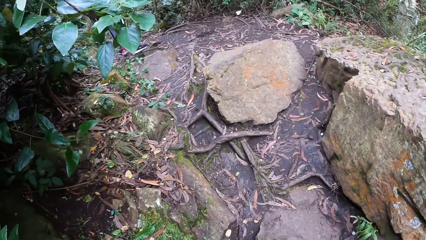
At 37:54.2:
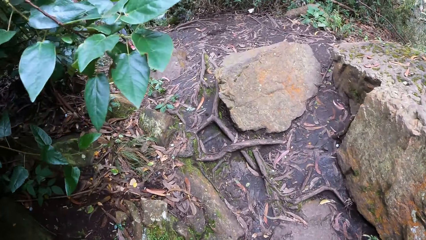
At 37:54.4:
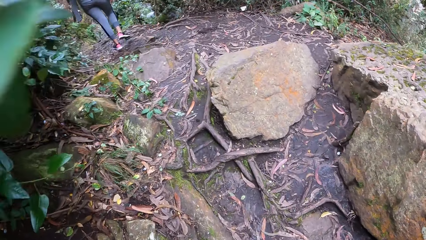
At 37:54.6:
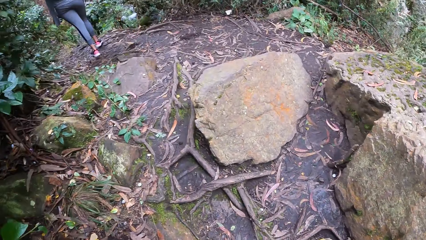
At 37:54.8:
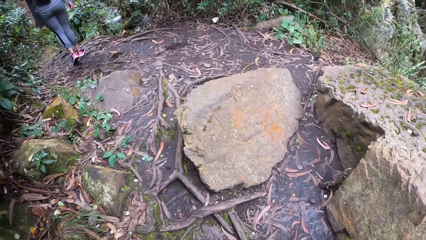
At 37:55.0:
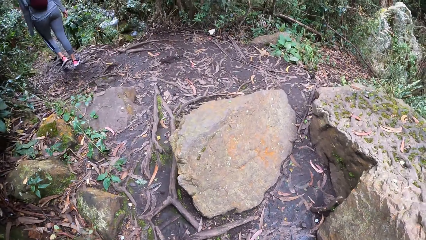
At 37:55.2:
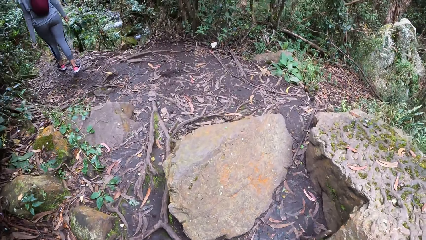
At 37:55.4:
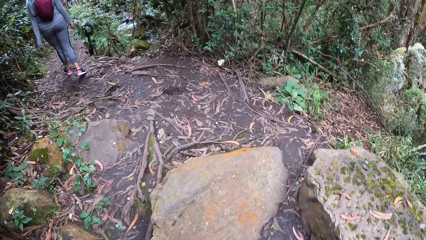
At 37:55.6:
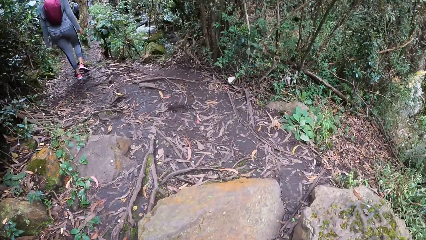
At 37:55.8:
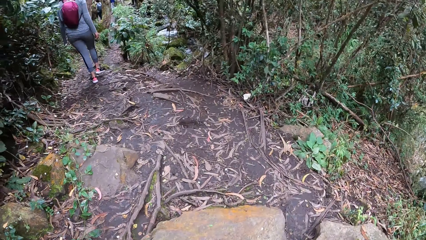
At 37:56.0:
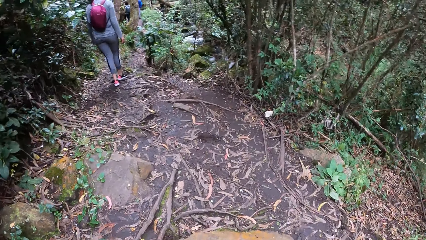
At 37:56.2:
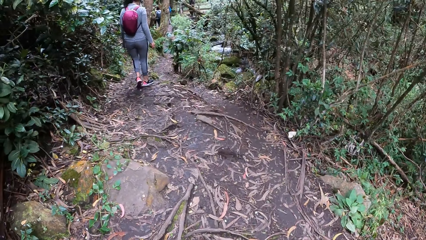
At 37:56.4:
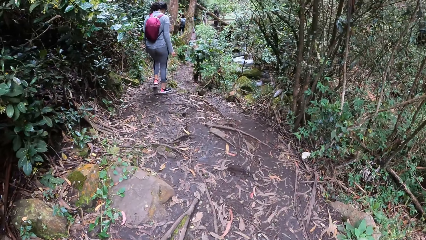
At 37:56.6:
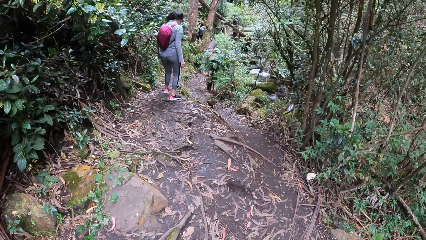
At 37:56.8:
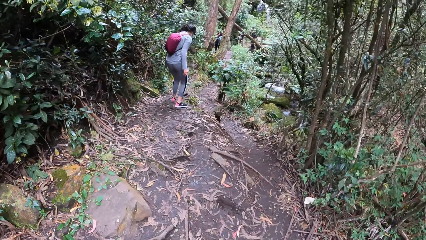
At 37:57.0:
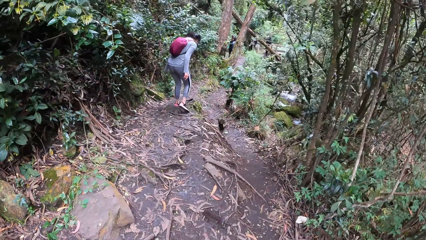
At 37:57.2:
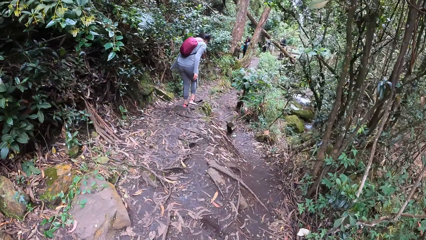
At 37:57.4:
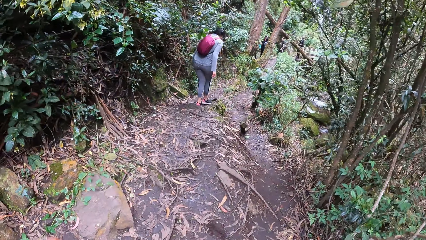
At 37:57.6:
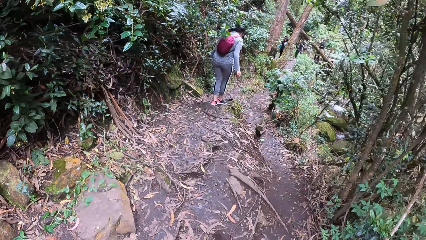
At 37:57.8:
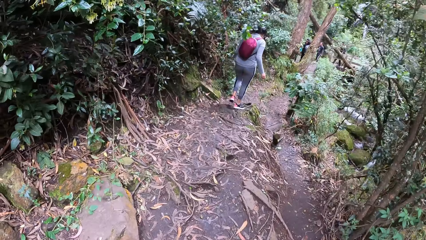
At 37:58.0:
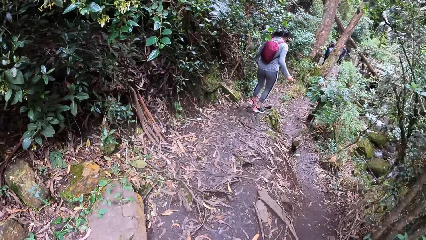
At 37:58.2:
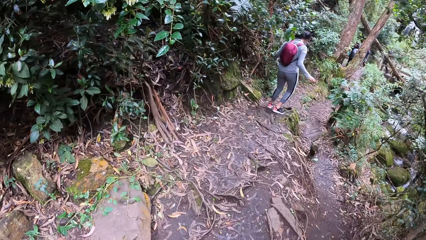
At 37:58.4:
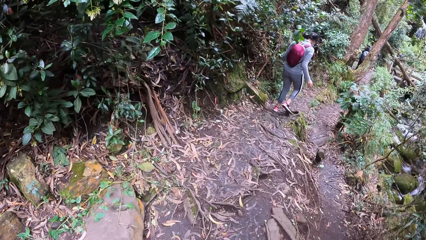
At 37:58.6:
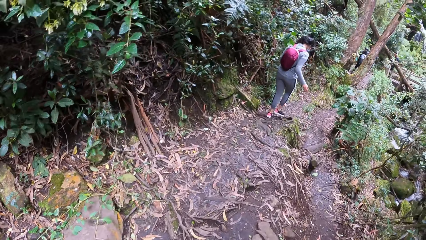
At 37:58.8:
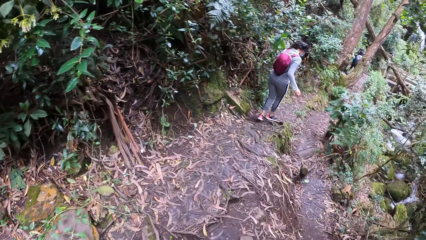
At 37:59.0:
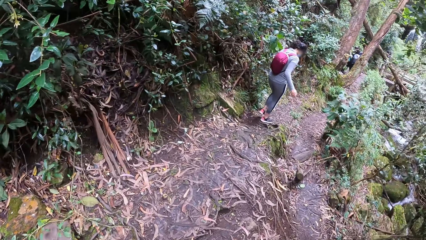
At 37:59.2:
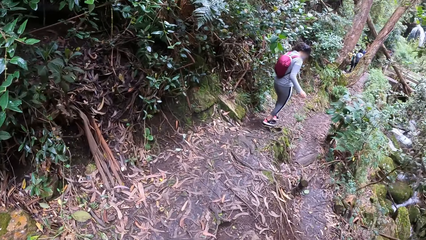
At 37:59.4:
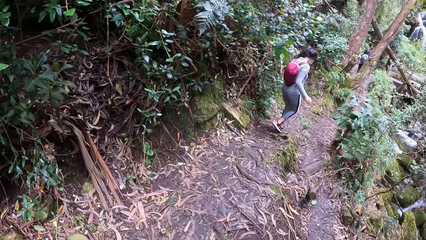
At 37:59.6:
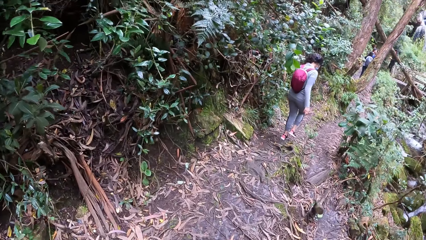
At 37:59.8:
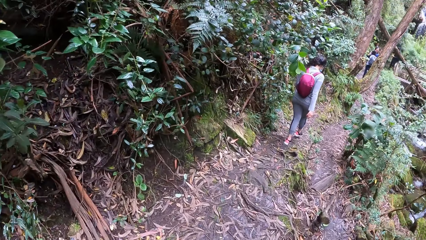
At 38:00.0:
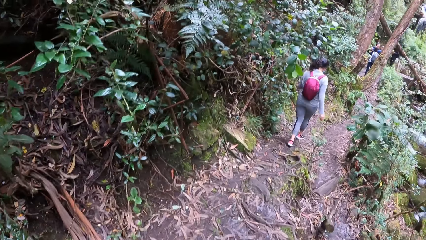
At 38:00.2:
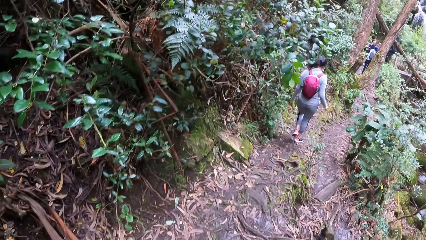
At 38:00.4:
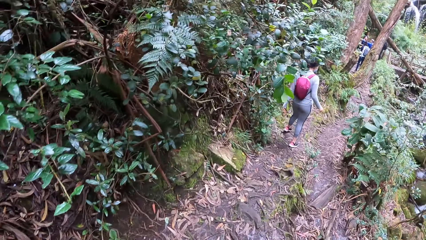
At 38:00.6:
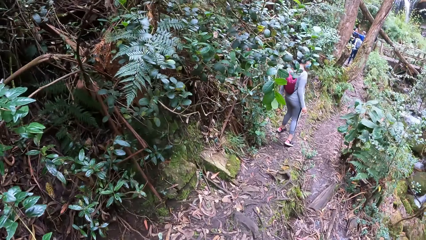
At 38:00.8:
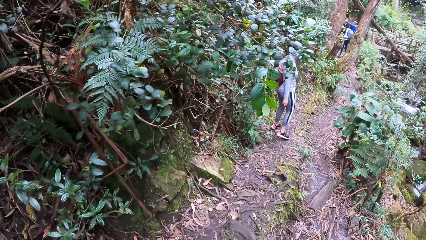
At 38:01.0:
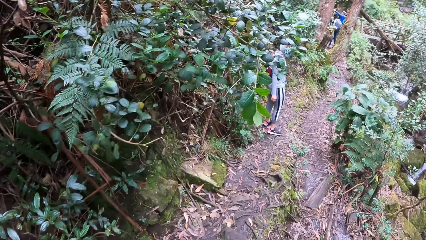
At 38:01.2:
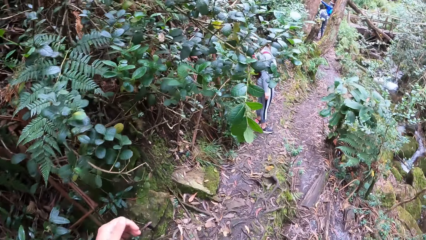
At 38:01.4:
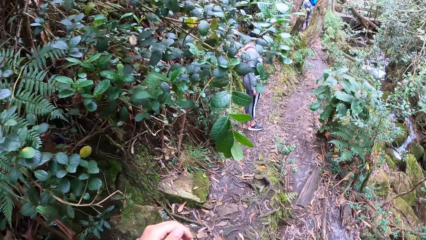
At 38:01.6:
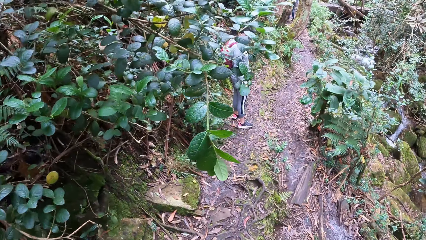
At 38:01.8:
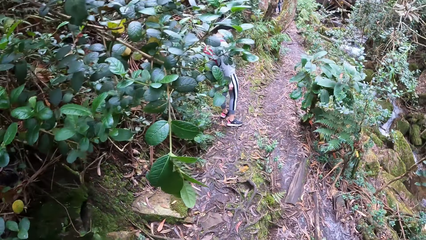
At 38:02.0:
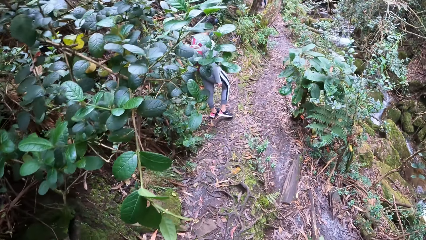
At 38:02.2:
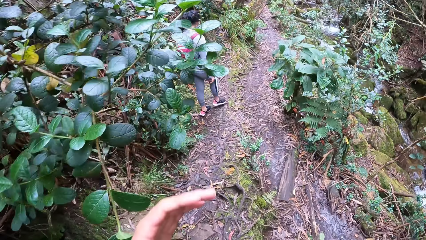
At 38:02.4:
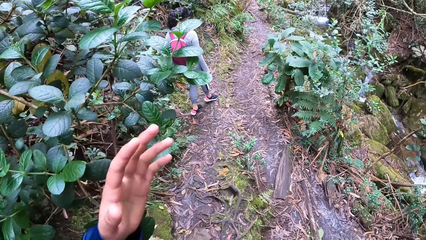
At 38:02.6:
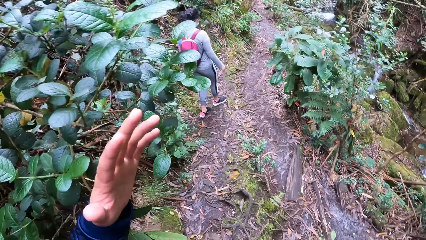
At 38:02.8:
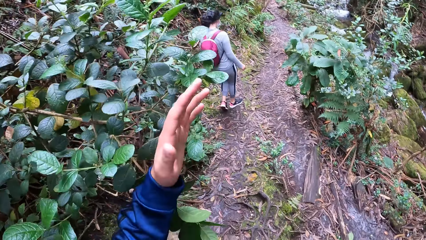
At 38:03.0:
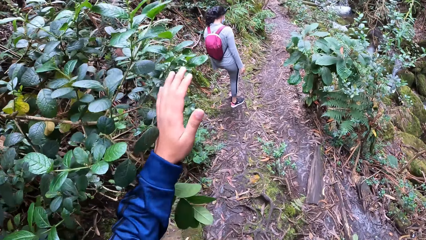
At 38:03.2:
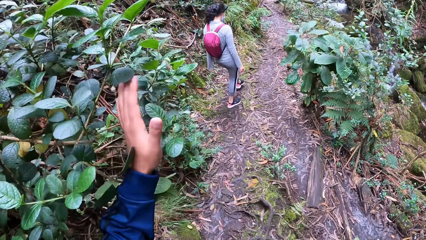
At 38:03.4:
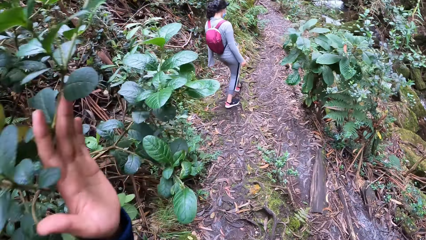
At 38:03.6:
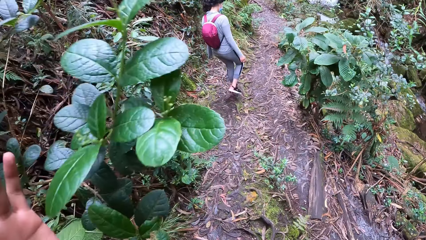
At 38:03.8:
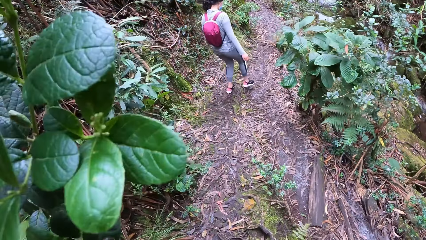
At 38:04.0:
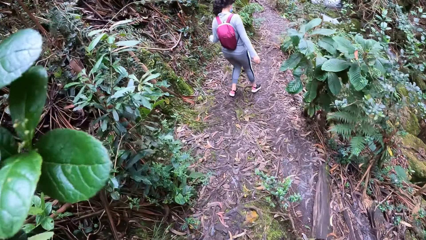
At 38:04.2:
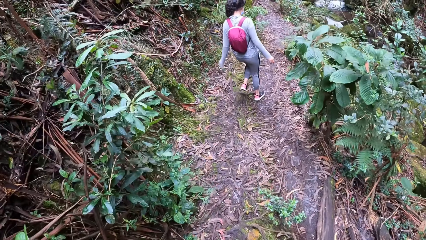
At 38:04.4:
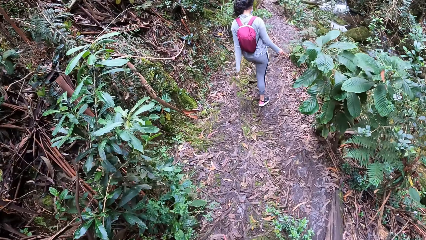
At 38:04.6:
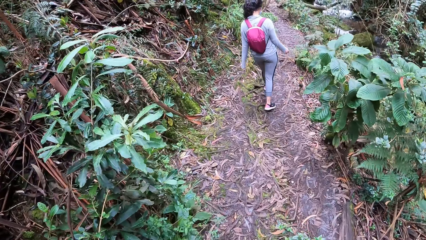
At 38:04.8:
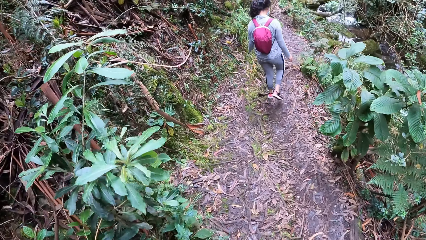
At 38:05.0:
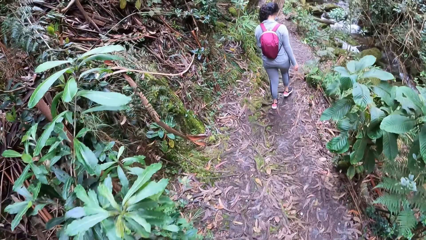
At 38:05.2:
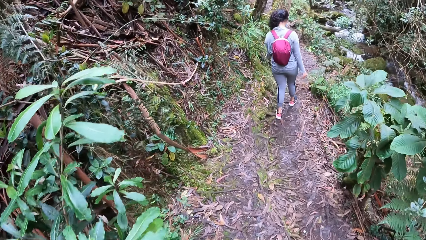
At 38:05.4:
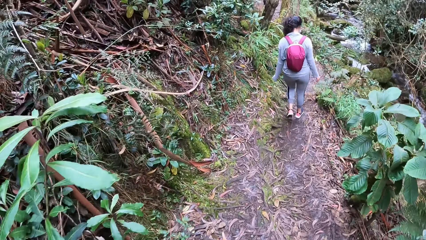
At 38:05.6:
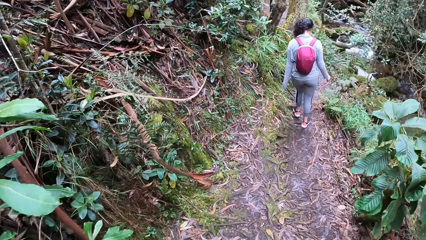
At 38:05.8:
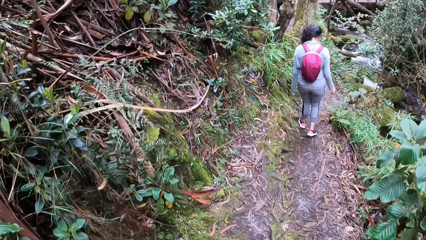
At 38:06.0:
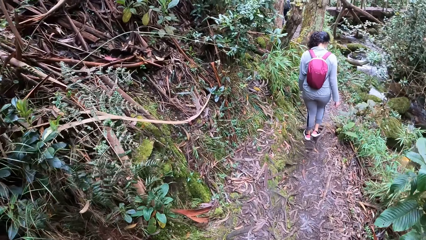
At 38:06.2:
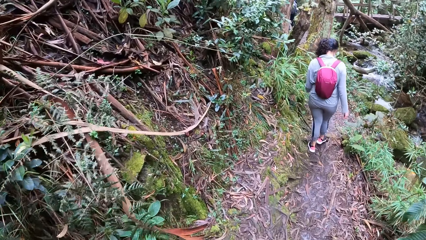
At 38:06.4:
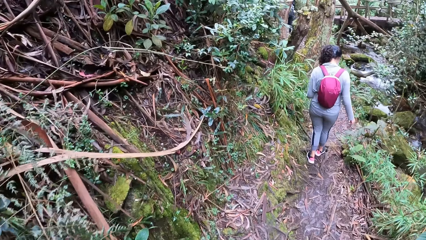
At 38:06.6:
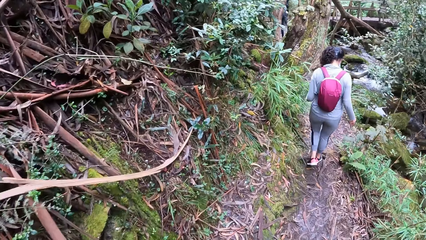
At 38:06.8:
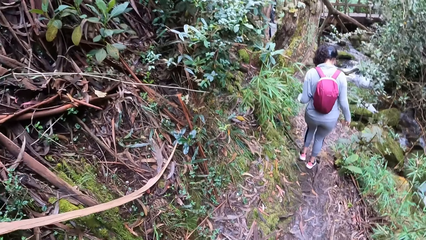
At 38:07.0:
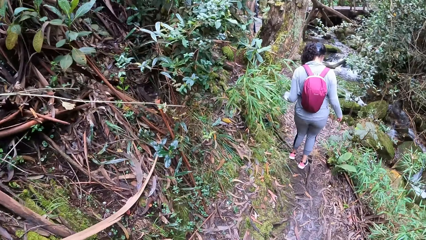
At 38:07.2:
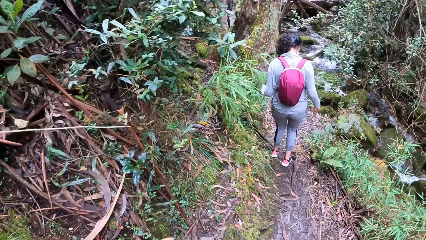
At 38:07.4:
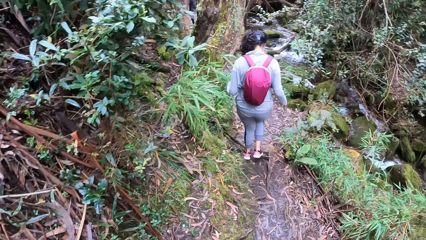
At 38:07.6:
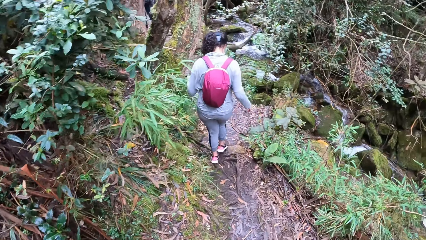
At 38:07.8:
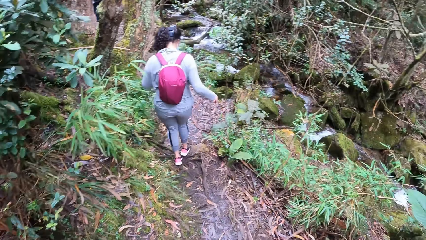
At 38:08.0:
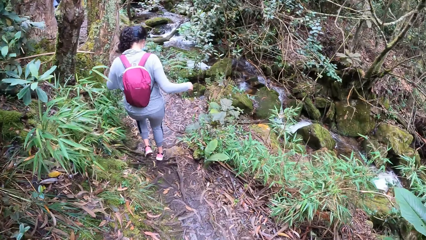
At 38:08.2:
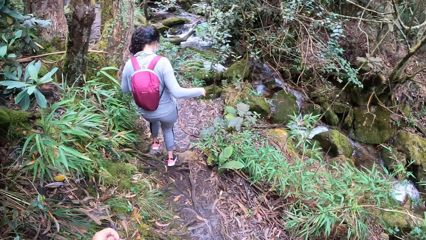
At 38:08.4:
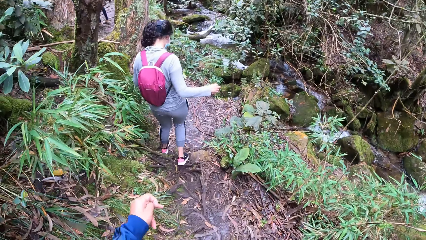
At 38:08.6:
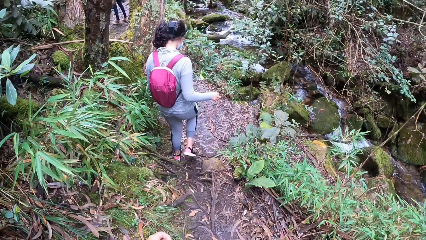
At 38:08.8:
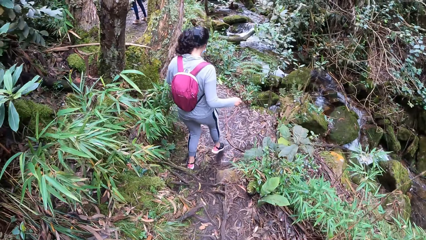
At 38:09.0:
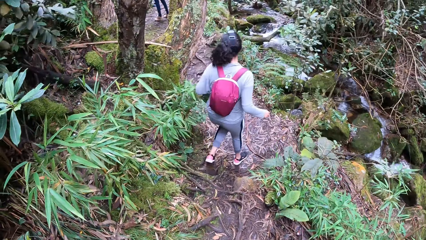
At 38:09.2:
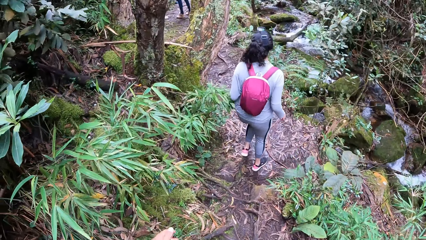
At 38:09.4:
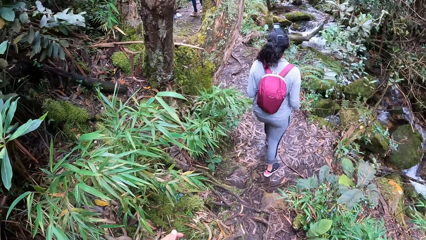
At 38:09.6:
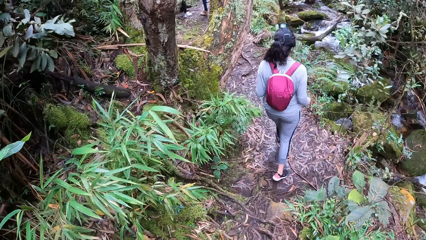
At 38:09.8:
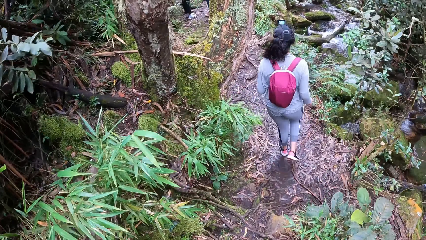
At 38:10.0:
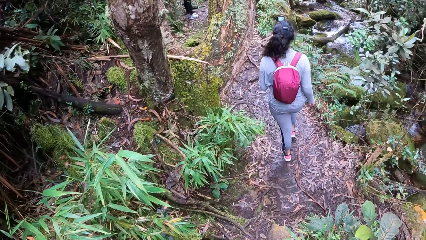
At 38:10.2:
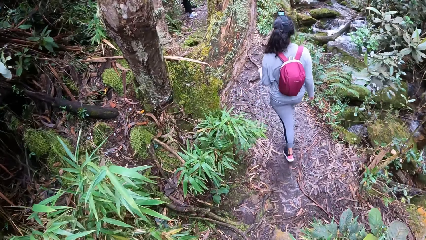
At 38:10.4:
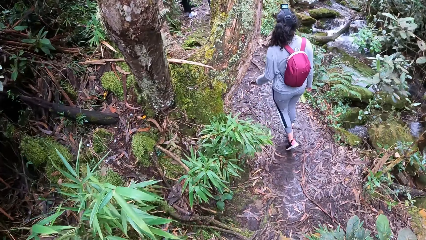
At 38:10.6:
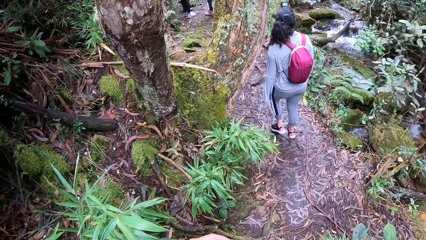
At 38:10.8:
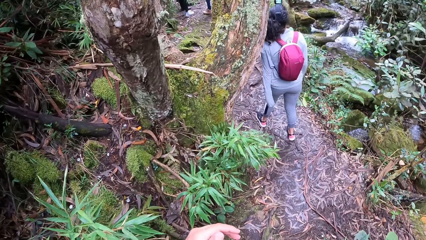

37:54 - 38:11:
The camera wearer walks behind a woman. She converses with the woman. She pushes branches with her left hand. The woman walks through the forest. The camera wearer walks through the forest. She walks behind the woman.
